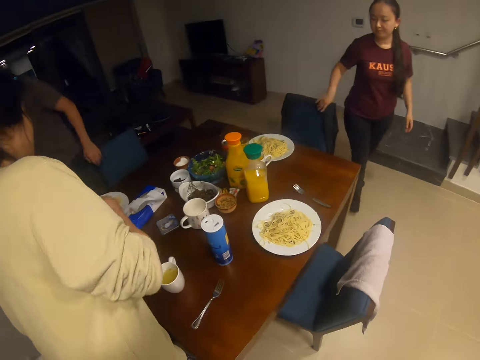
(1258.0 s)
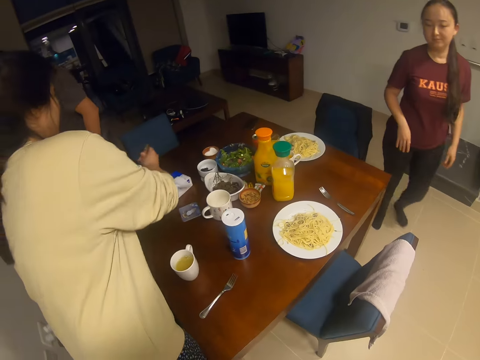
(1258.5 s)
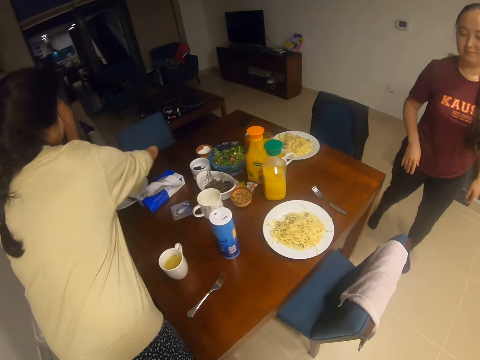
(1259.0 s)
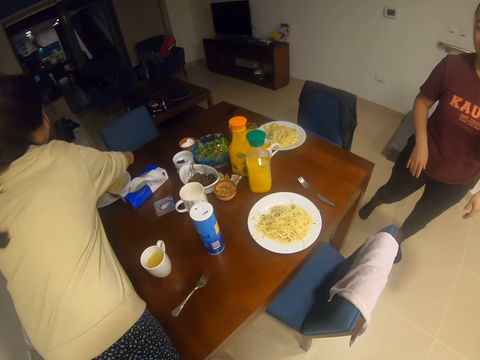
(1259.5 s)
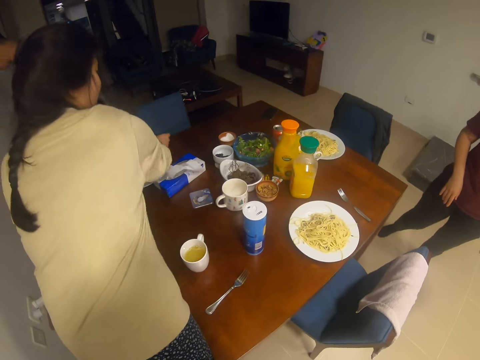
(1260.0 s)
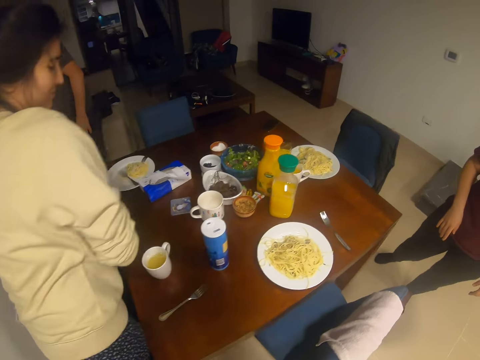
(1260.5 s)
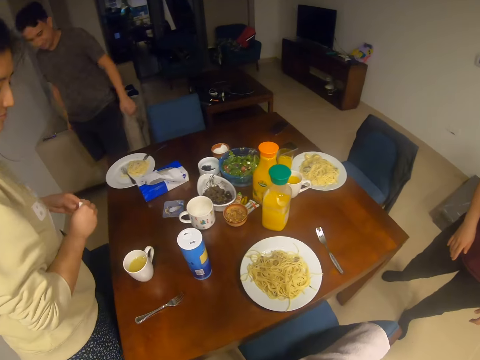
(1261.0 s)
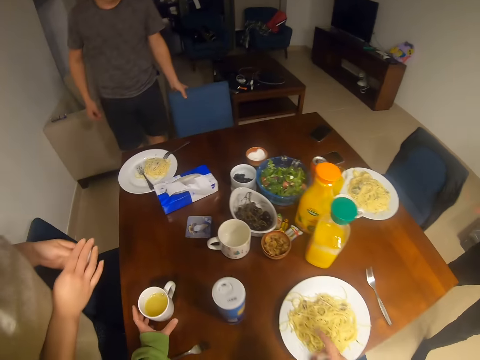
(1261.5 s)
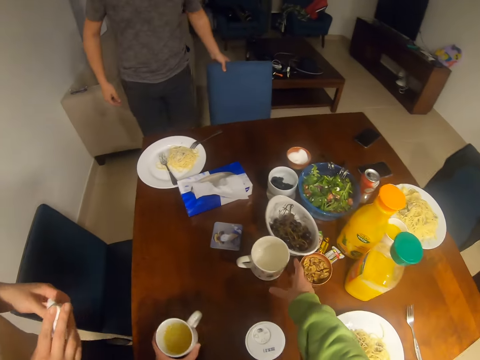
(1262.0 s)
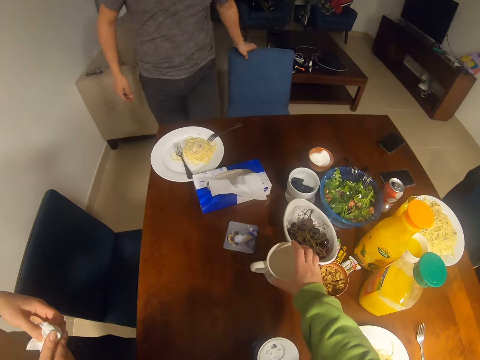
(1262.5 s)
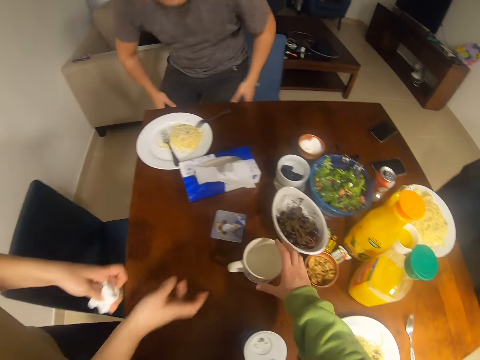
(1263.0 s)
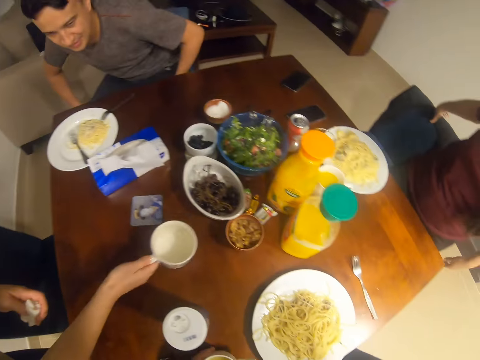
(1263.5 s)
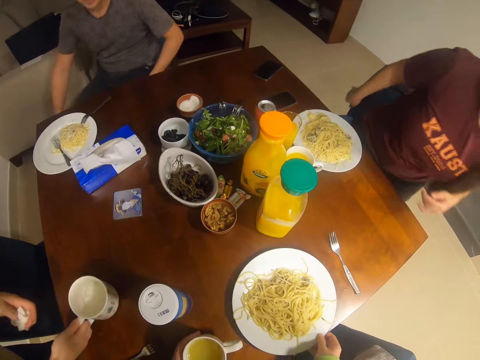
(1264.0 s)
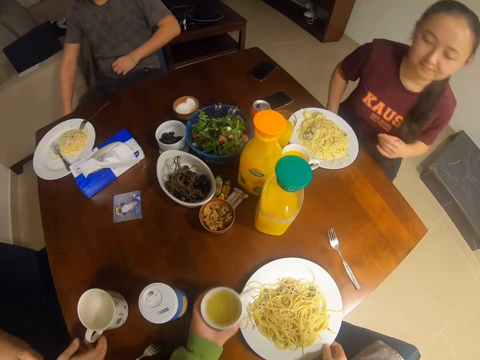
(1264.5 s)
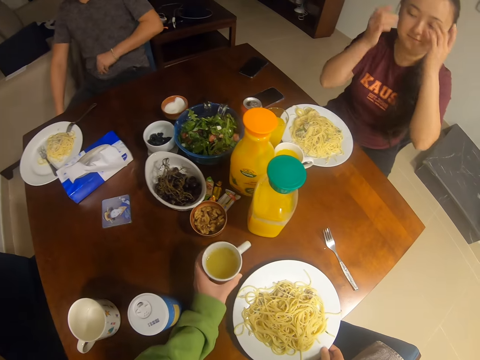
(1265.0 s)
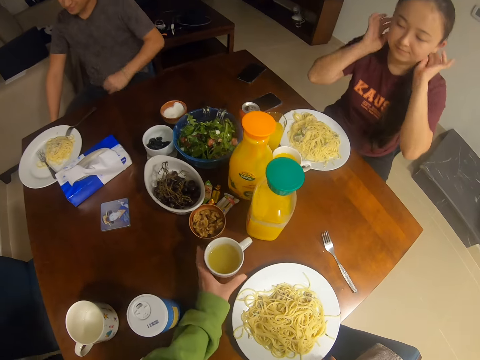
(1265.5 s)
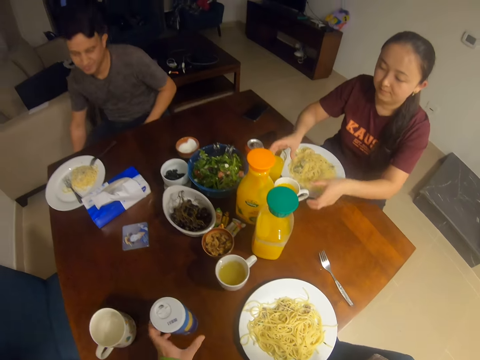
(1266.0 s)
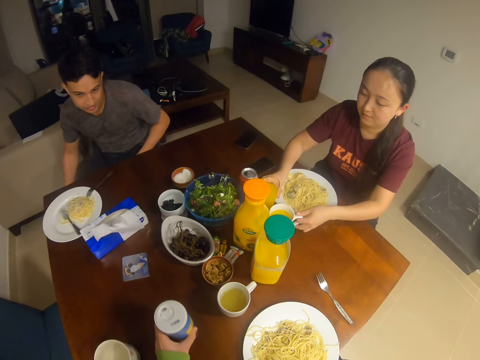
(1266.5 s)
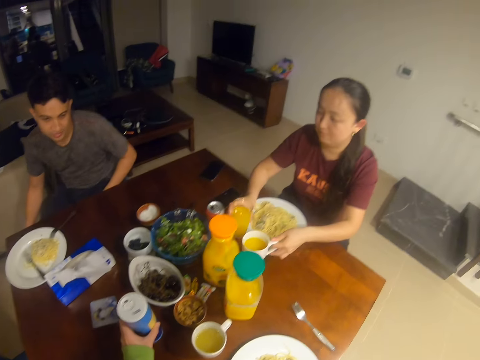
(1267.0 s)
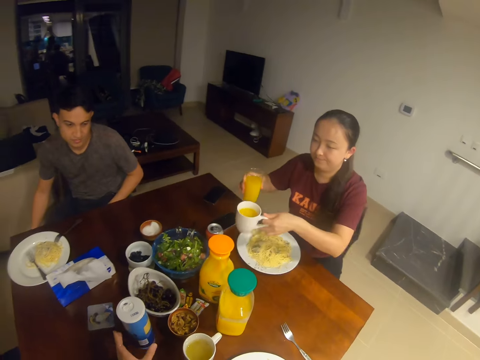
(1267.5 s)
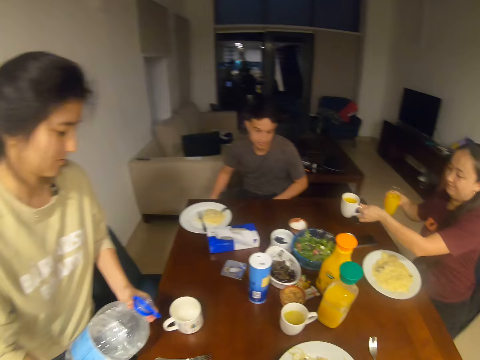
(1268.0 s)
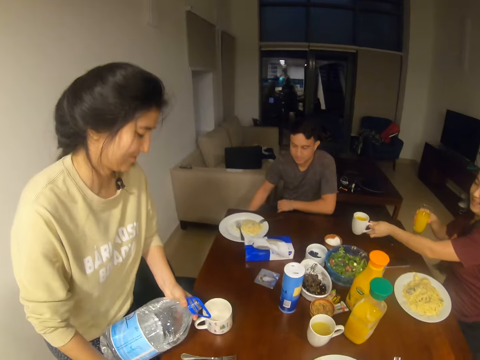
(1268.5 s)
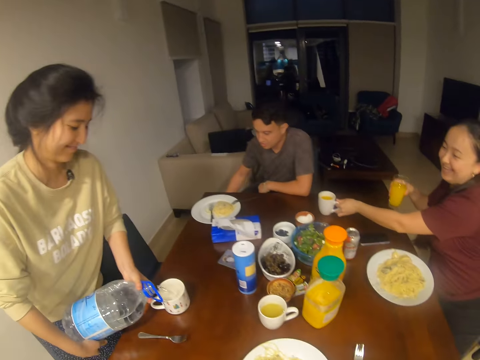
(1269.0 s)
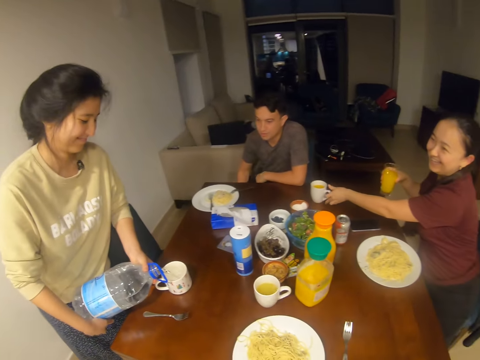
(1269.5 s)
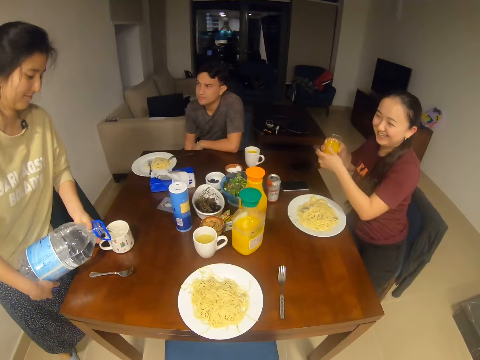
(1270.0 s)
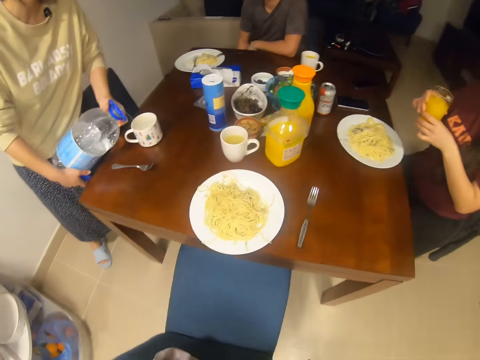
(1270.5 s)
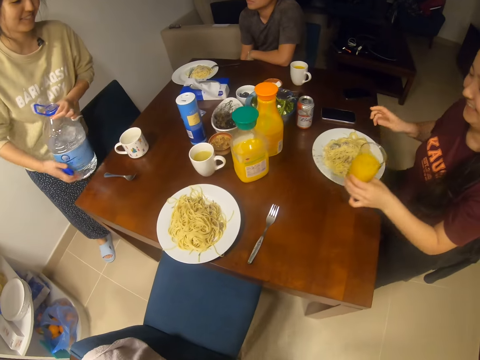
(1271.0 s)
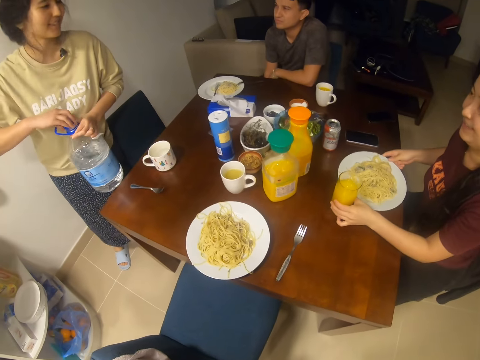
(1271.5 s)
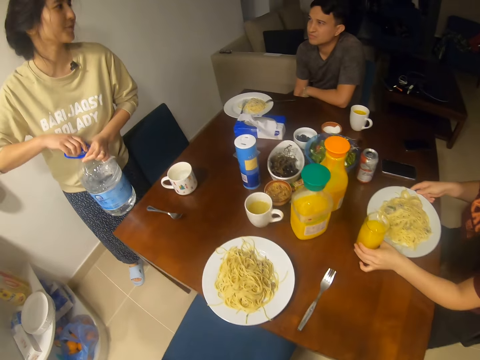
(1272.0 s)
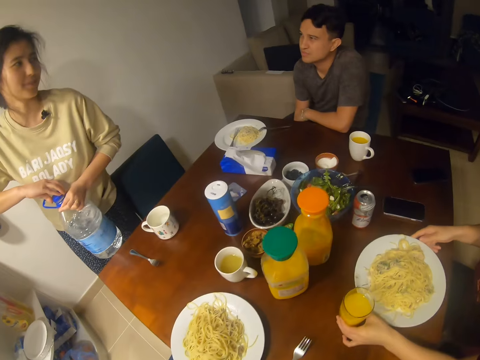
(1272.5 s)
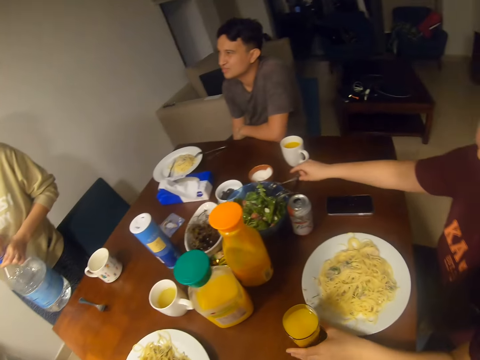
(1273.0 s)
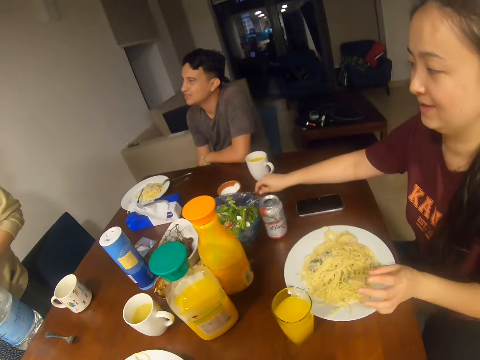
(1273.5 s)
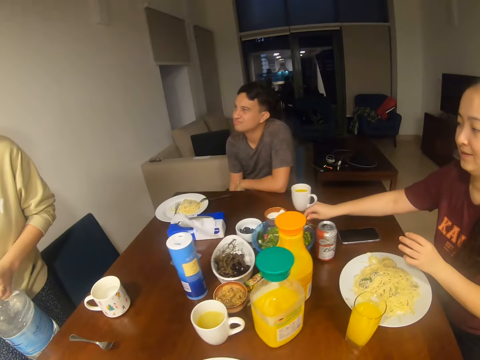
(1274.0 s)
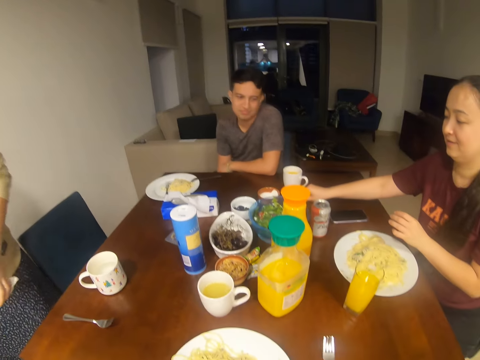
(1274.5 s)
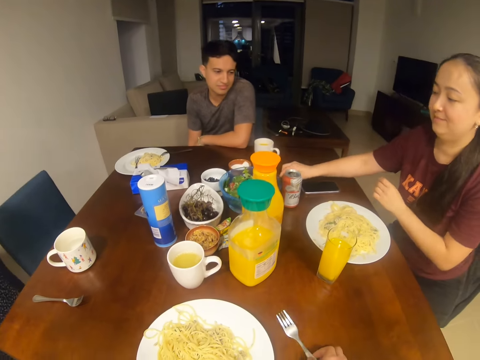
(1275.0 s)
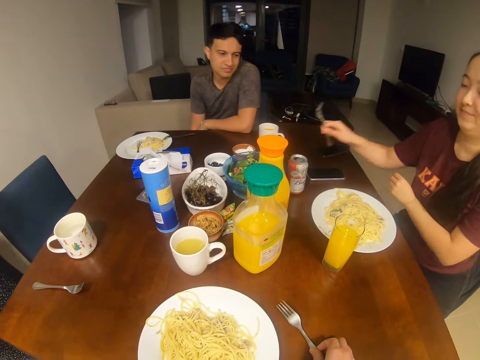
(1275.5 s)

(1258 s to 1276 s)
A woman puts a plate on the table. The camera wearer stands in the house. They pick up cups. A man sits on the chair. The woman picks up a cup. Another woman sits in the chair. She holds a cup, holds a glass and puts the cup on the table. The first woman holds a jerrycan and pours water in the cup. The other woman puts the glass on the table. She puts the glass on the table again. She picks up a fork.

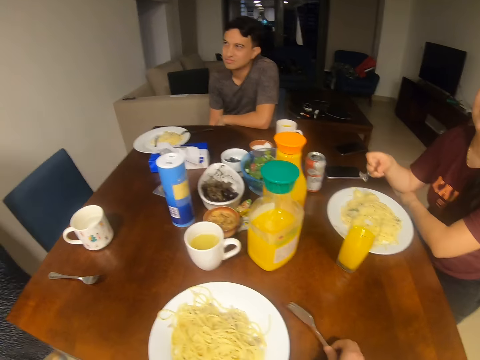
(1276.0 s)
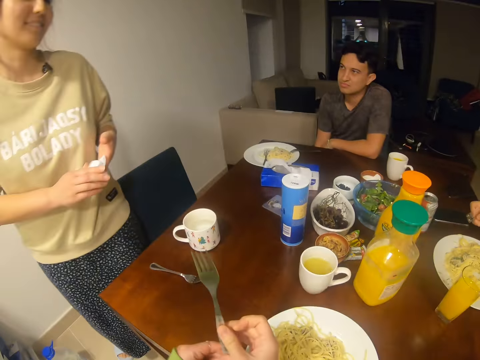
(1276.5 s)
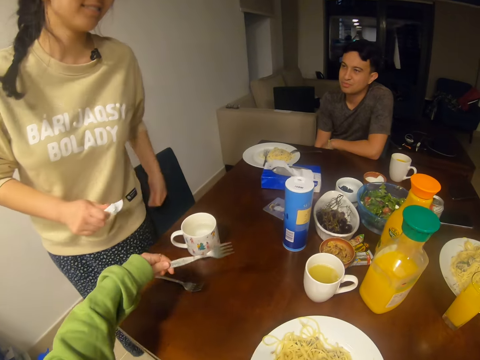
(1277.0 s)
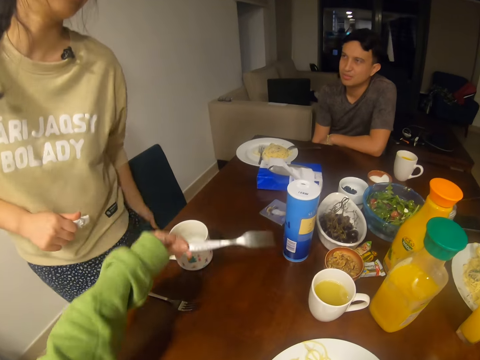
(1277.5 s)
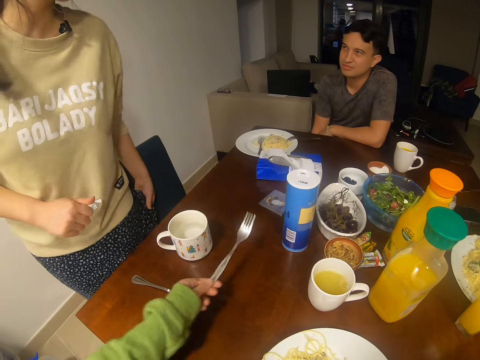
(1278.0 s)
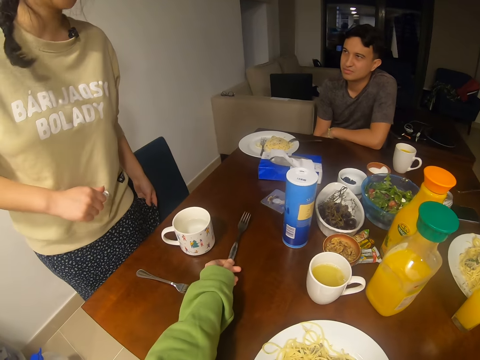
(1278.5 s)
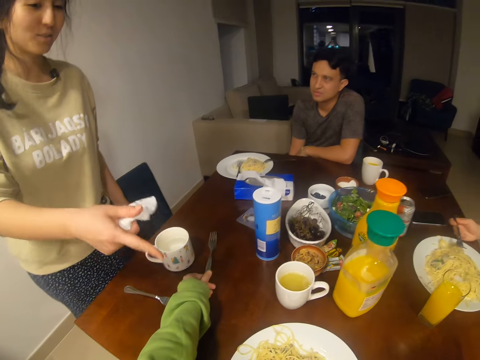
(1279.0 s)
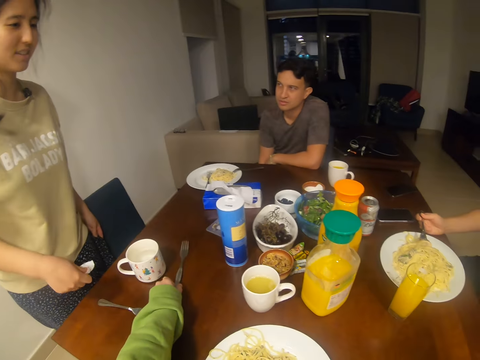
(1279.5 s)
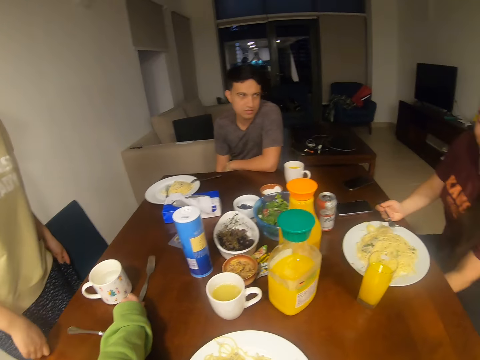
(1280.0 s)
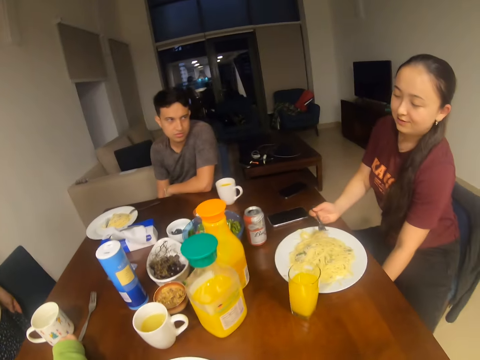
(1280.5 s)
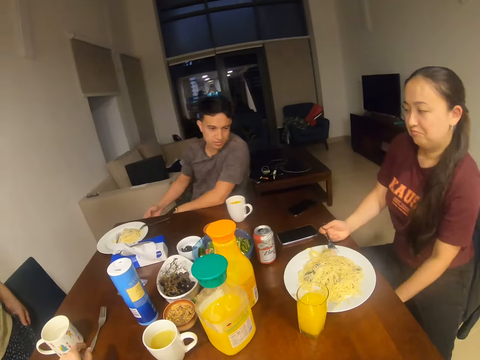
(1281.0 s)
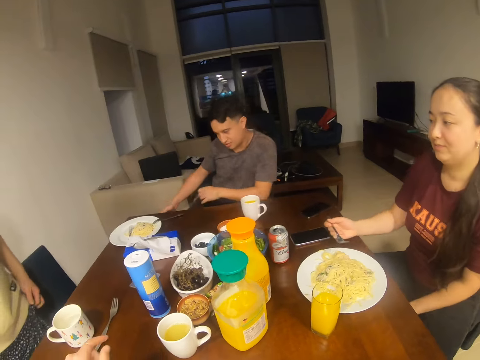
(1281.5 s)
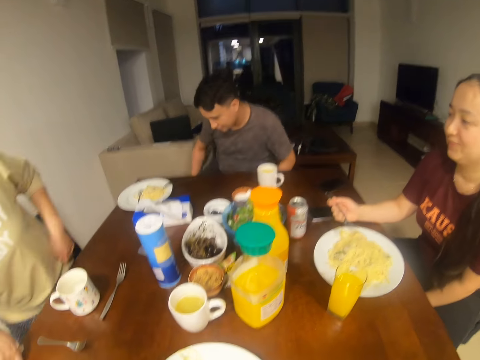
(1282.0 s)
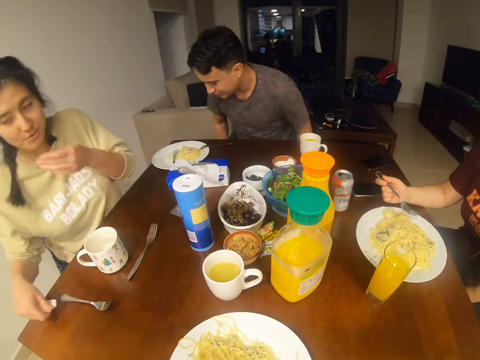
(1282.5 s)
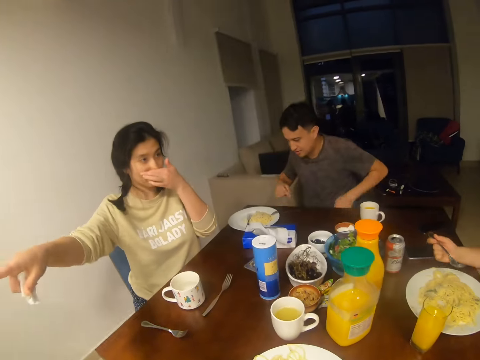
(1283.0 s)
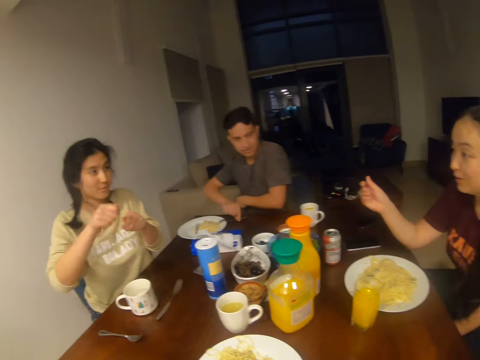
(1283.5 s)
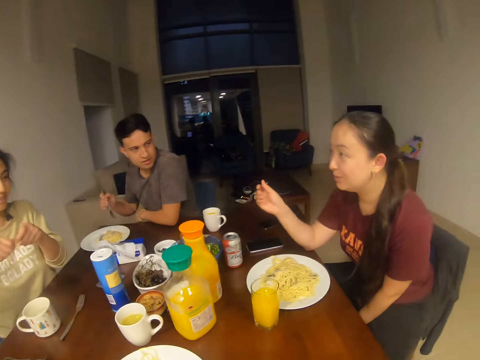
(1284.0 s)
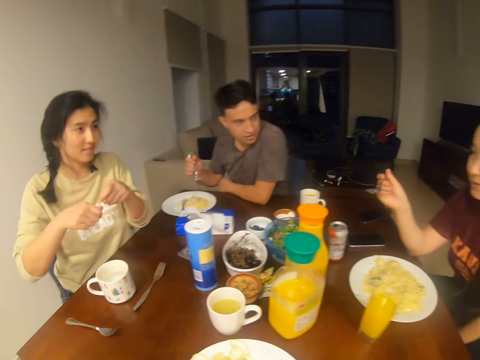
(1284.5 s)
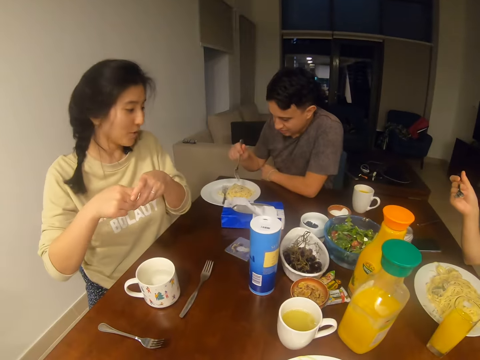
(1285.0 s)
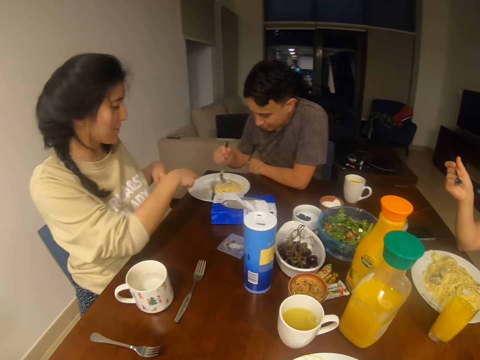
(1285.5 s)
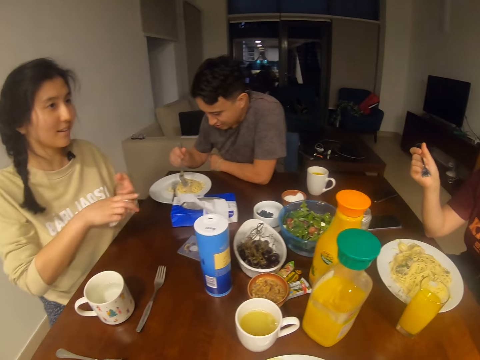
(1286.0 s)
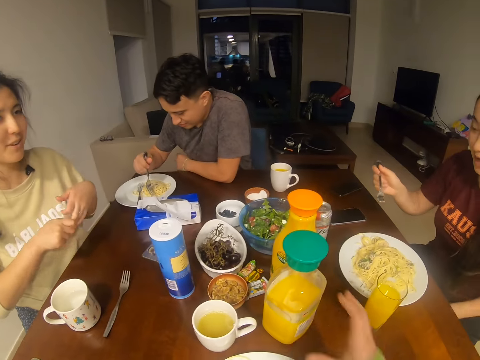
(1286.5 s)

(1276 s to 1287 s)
The camera wearer picks up a fork. They dialogue with a woman. They place the fork on the table. The woman sits on the chair. She converses with a man, another woman and the camera wearer. The man picks up a fork.
